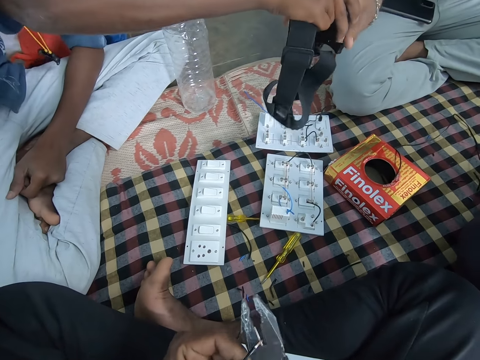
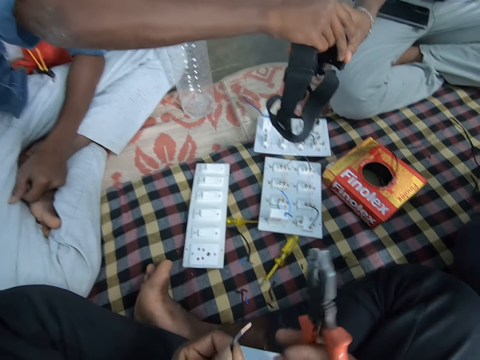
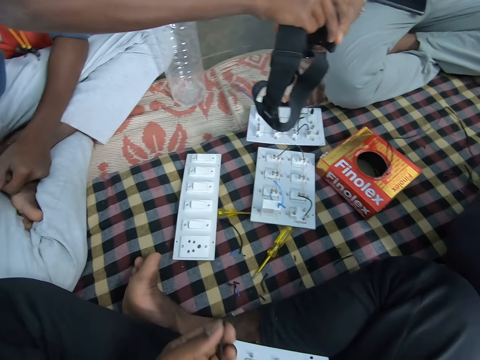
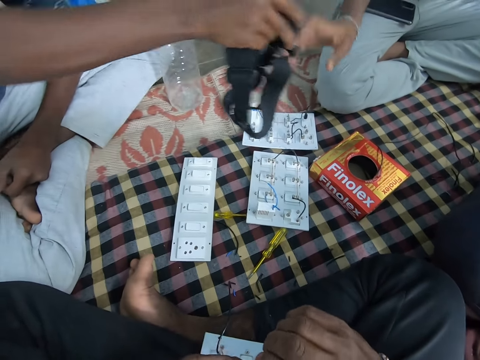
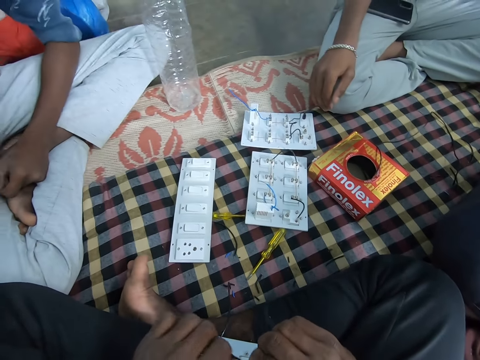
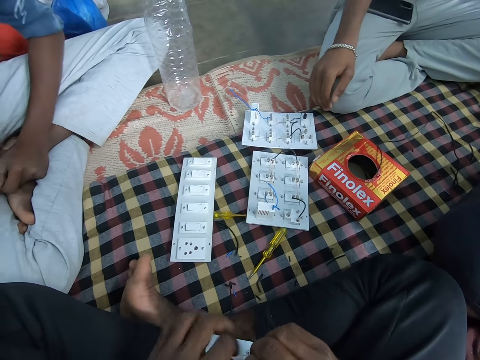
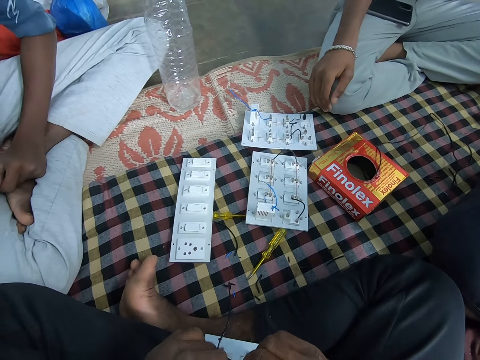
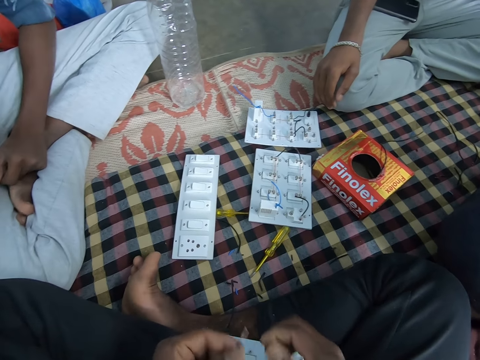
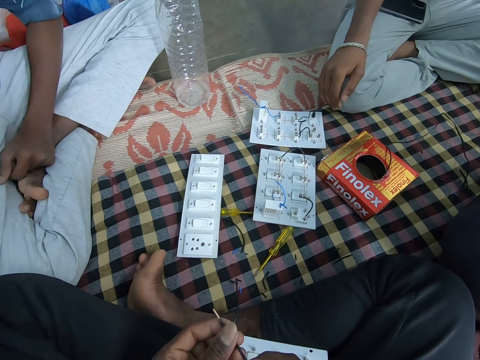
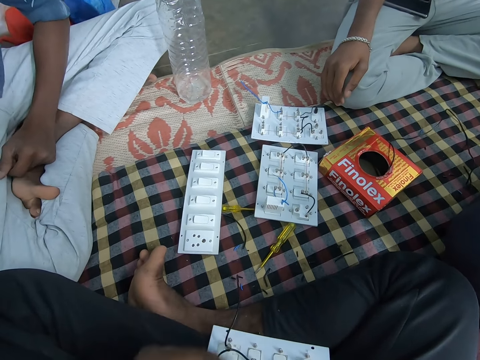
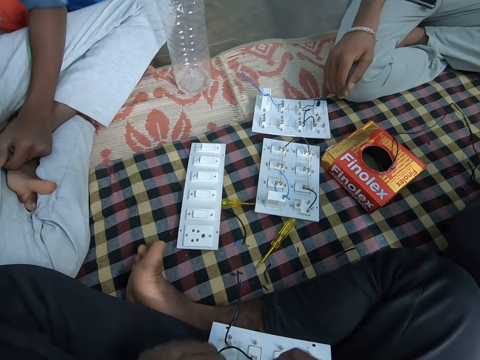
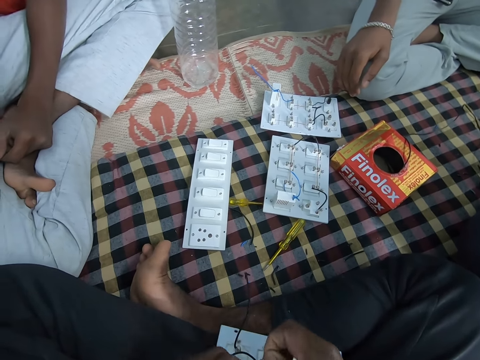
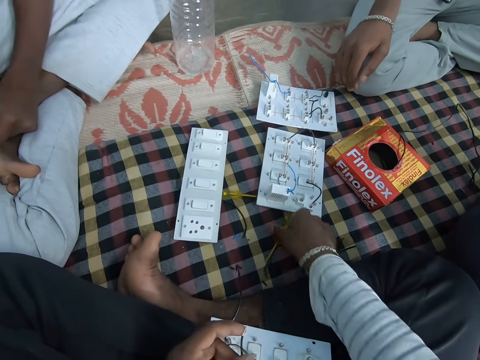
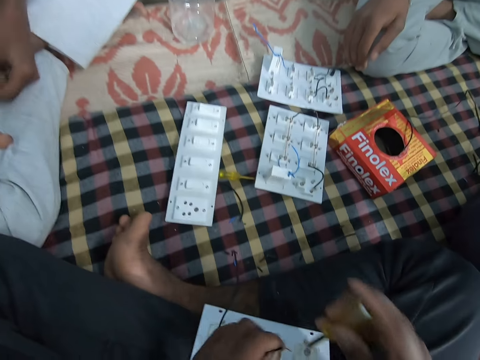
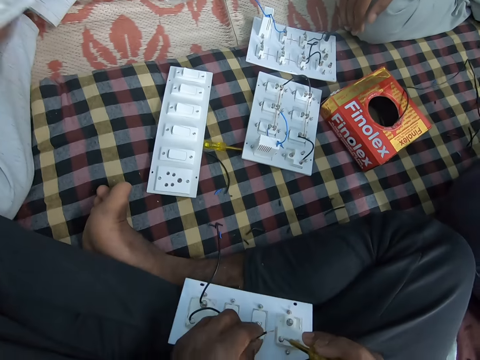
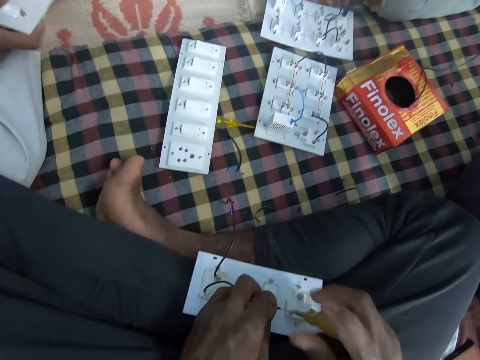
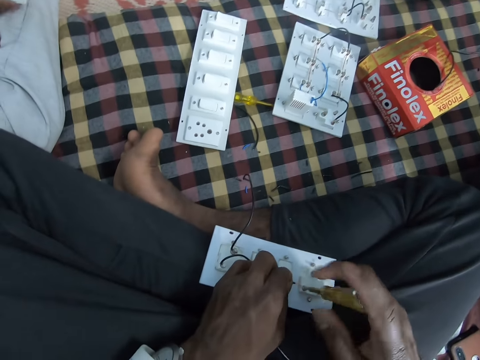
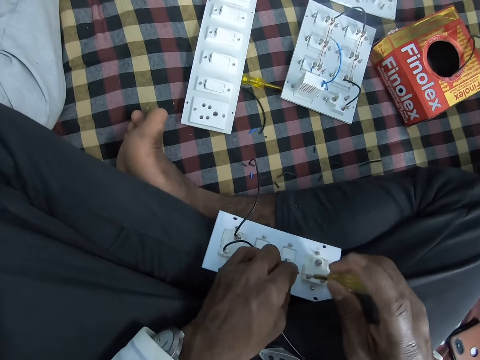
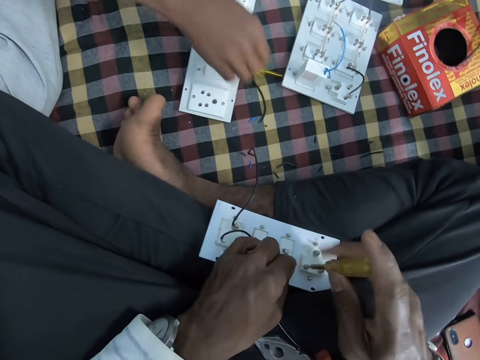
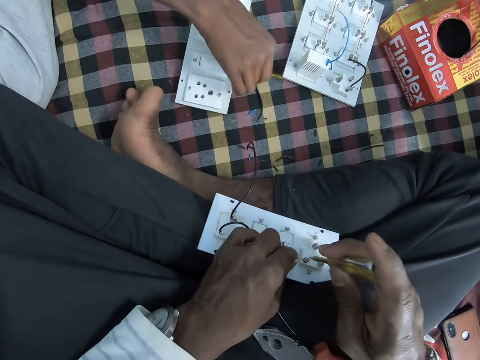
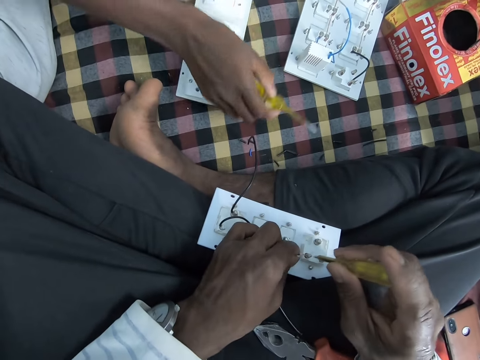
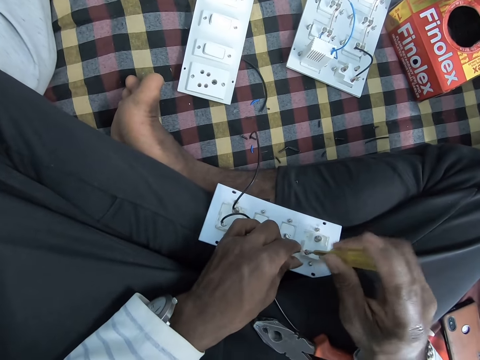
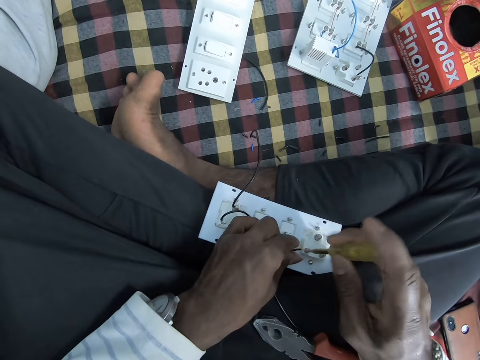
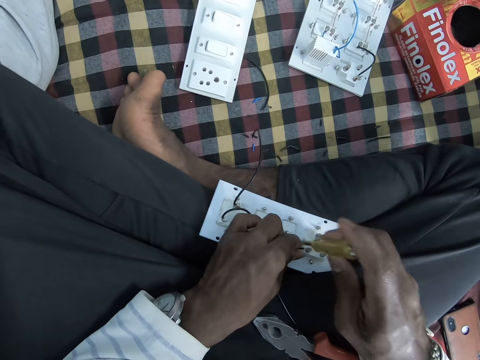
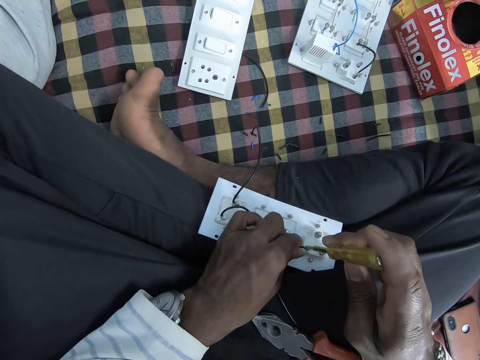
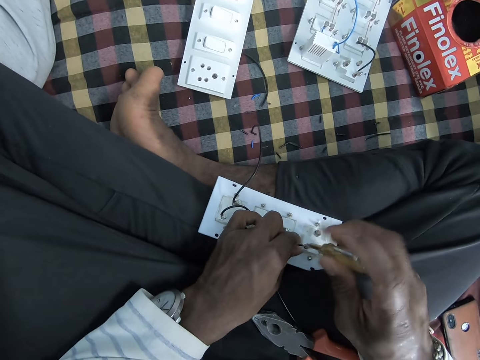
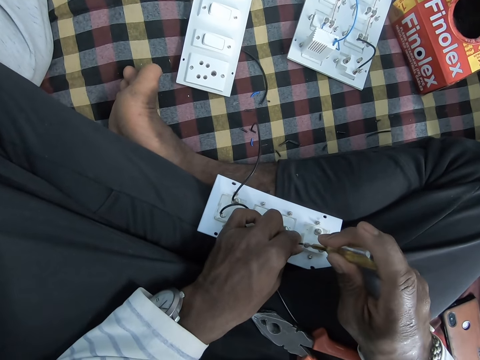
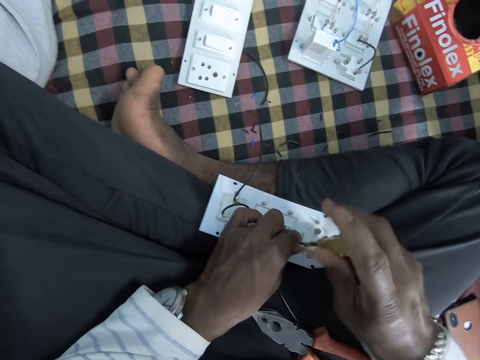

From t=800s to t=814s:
A man shows a camera to another man. The camera wearer drops the pair of pliers on the mat with his right hand. He twists the wire in his left hand with his right hand. The first man moves a hand. The camera wearer holds a cable. He picks the screwdriver from the mat with his right hand, and loosens the screw of the extension board on his lap with the screwdriver in his right hand. A man picks the screwdriver from the mat with his left hand. The camera wearer fixes the wire in the extension board with his left hand. He tightens the screw of the extension board on his lap with the screwdriver in his right hand.

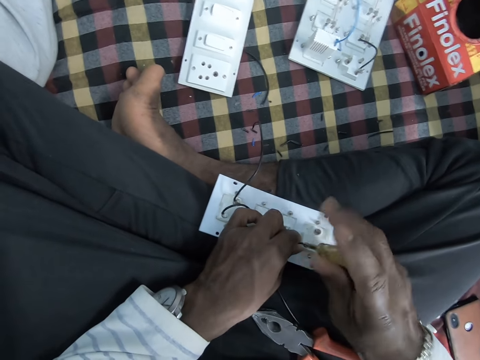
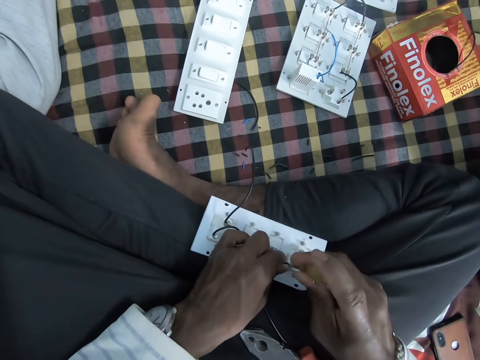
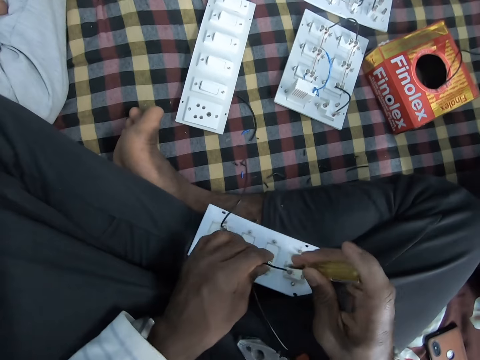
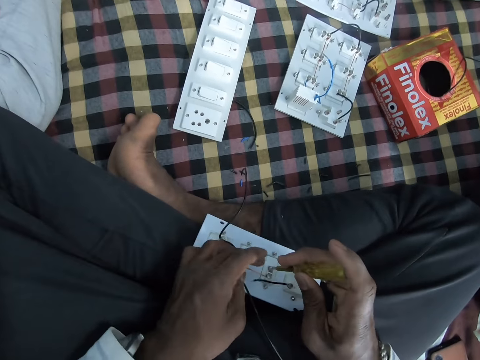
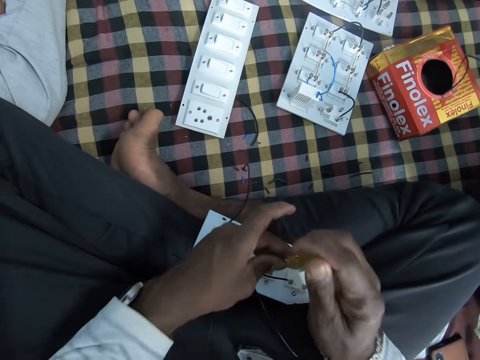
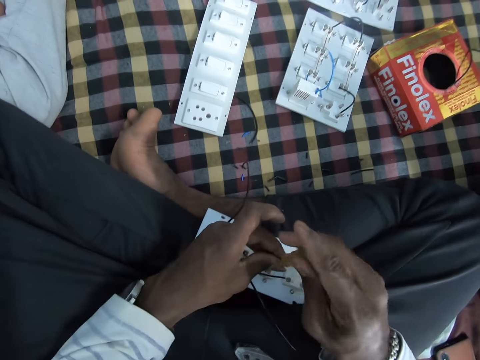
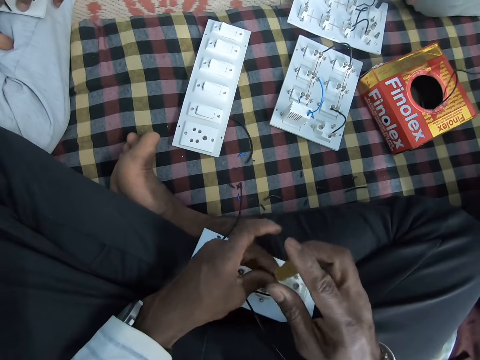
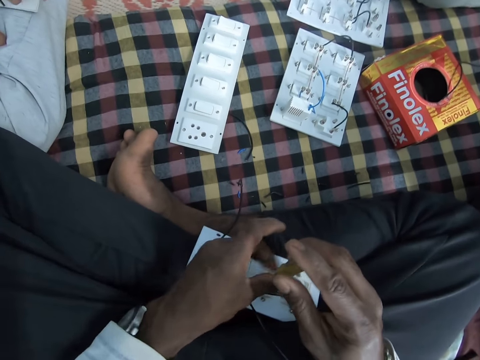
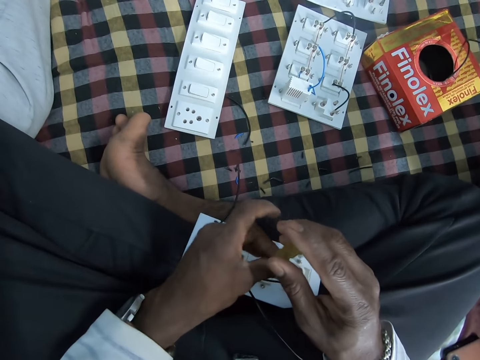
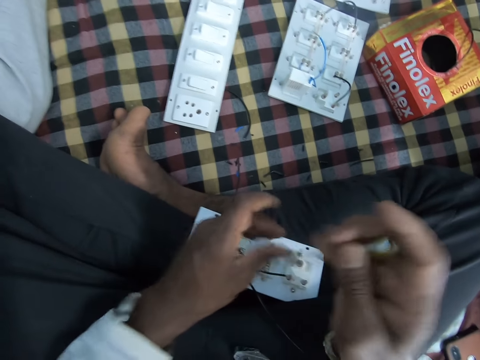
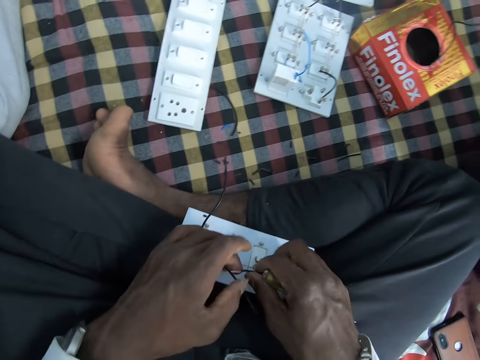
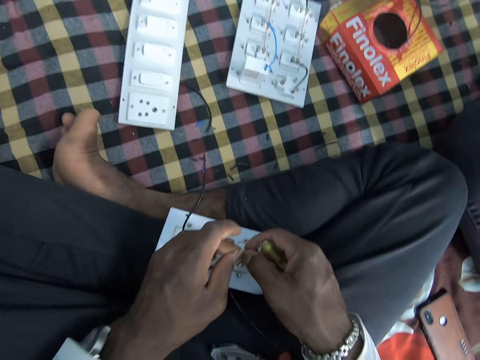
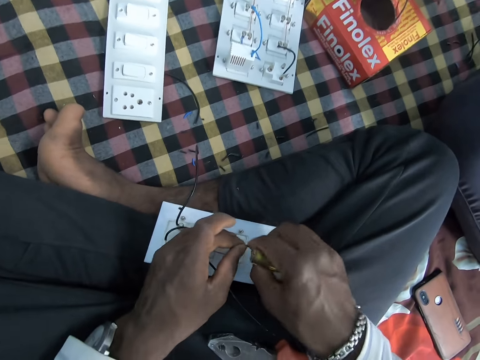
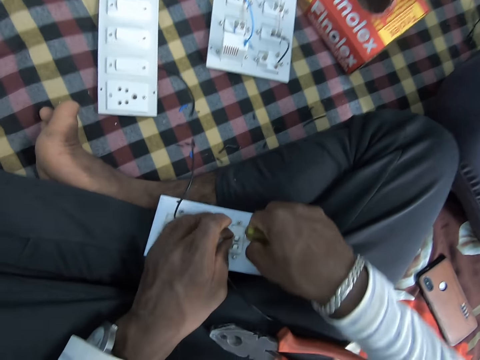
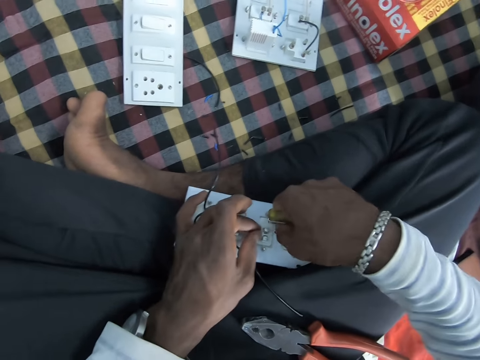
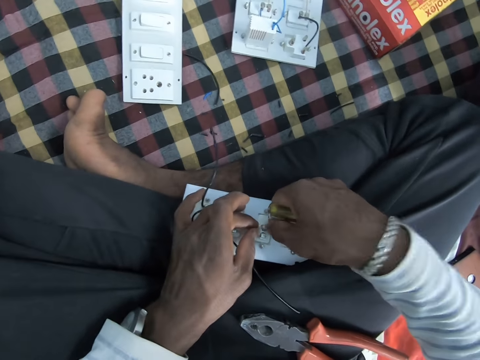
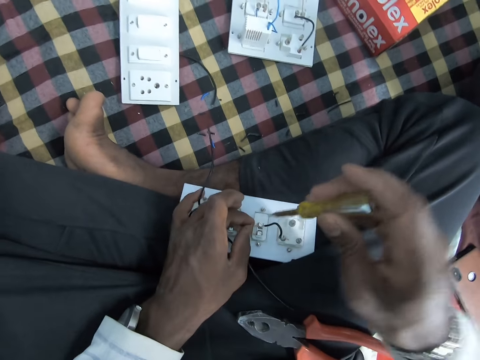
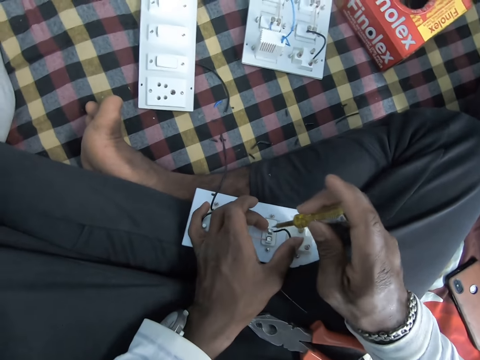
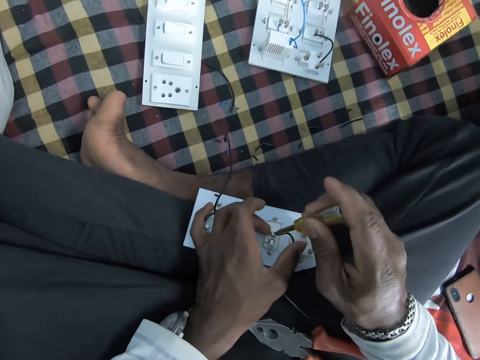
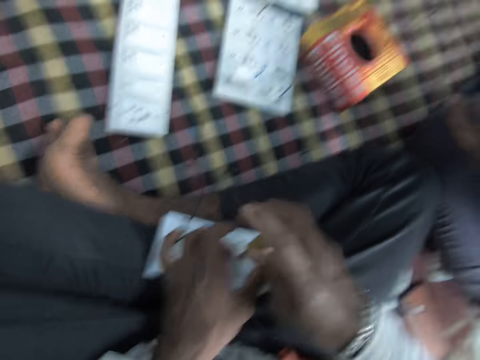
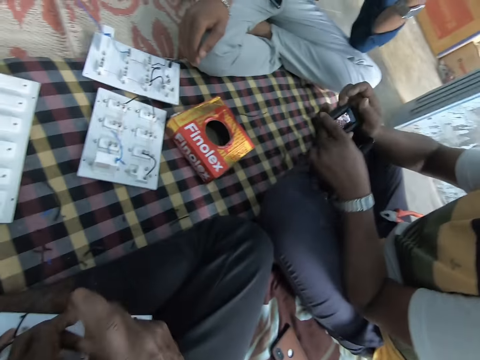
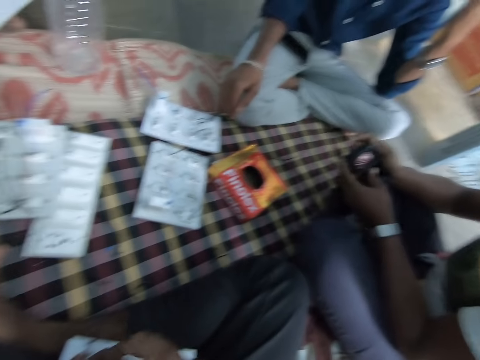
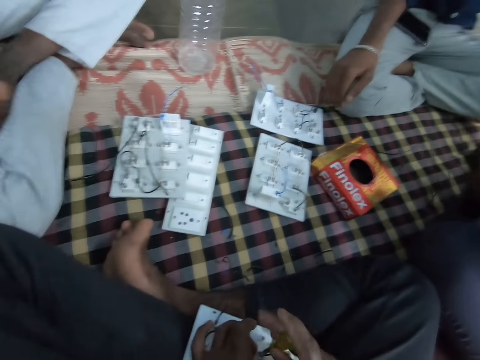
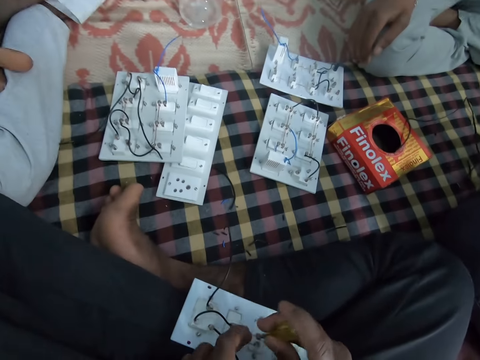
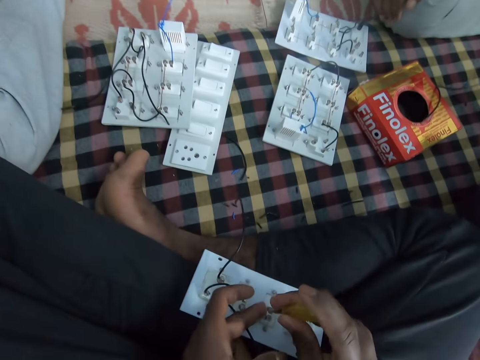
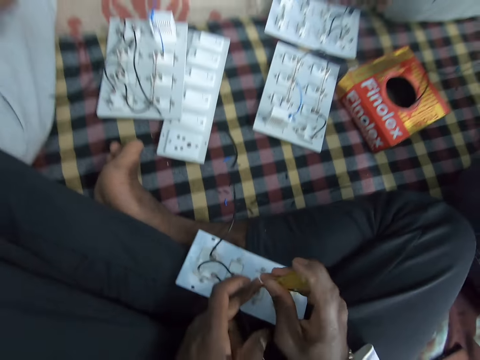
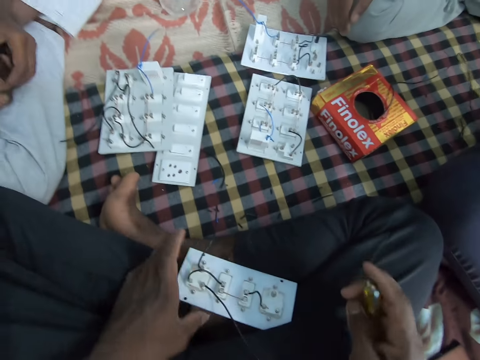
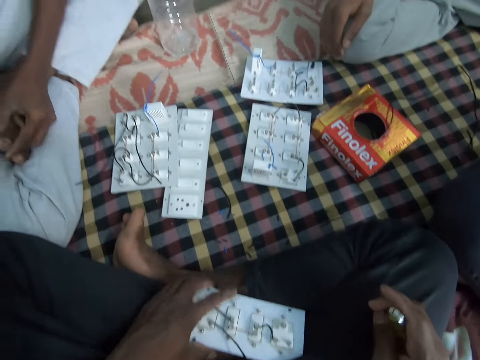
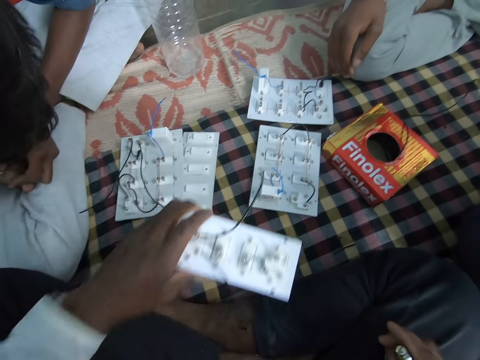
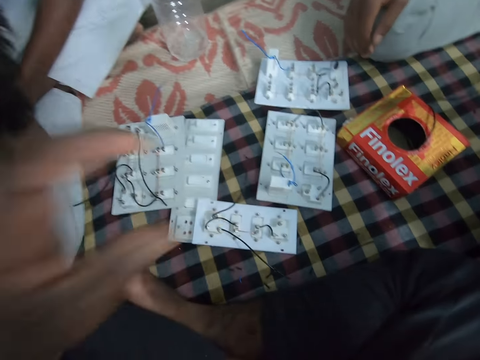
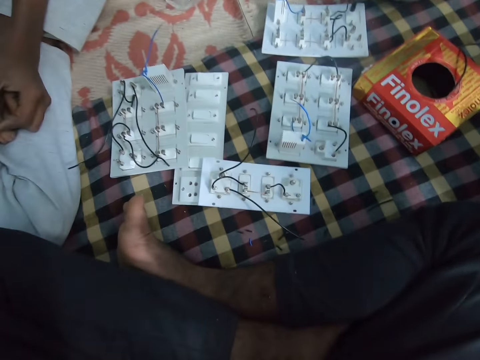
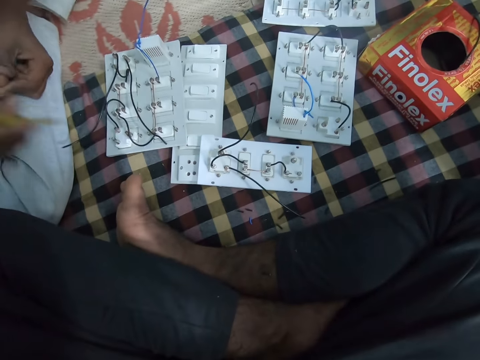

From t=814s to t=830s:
The camera wearer loosens the screw of the extension board on his lap with the screwdriver in both hands. He moves a hand. He holds a cable. He fixes the wire in the extension board with his right hand. He twists the cable. He tightens the screw of the extension board on his lap with the screwdriver in his right hand. He holds the screw. He interacts with a man, another man and a third man. He tightens the screw. He moves a hand. He holds the extension board or plug socket. He picks the extension board from his lap with his left hand, and drops the extension board on the mat with his left hand. He moves a hand.
